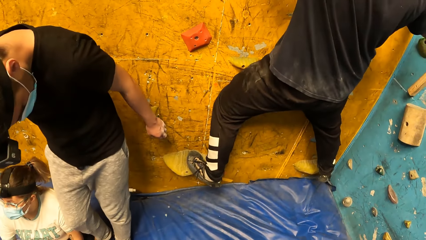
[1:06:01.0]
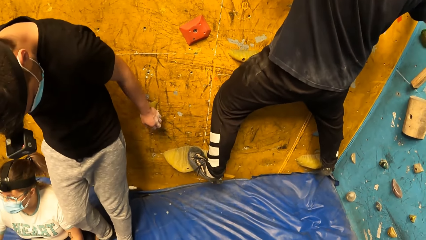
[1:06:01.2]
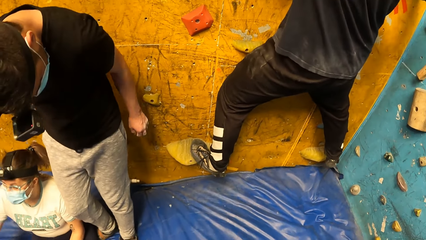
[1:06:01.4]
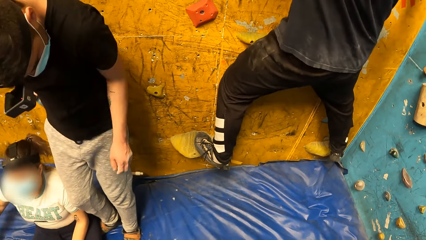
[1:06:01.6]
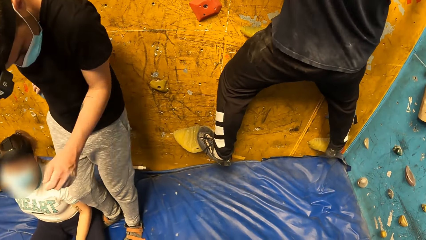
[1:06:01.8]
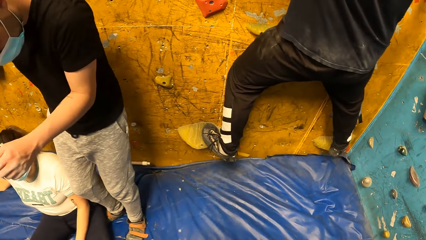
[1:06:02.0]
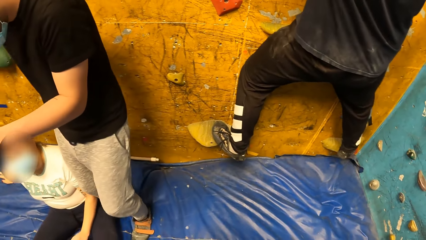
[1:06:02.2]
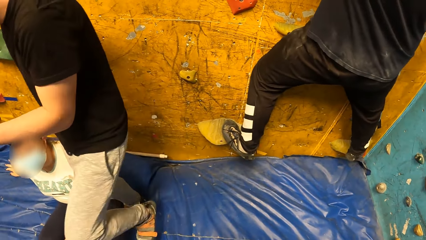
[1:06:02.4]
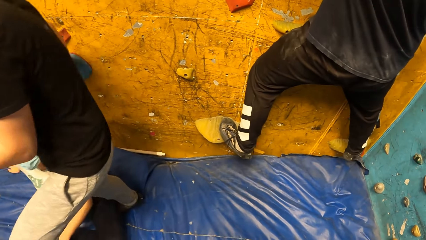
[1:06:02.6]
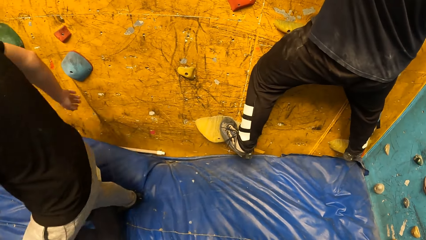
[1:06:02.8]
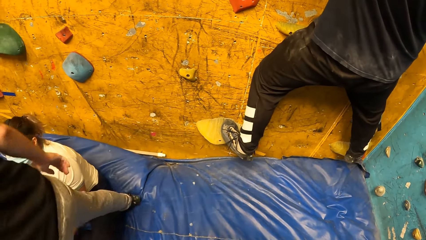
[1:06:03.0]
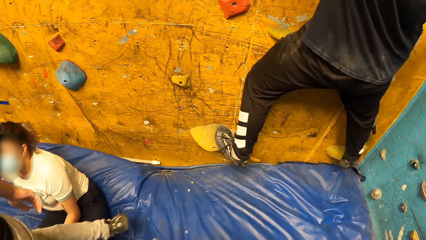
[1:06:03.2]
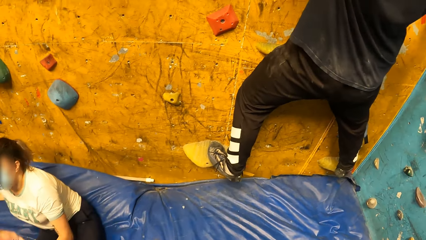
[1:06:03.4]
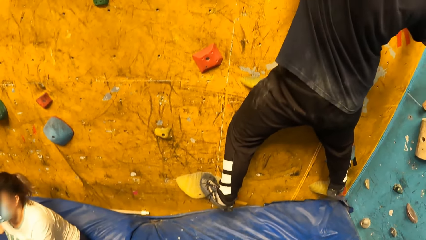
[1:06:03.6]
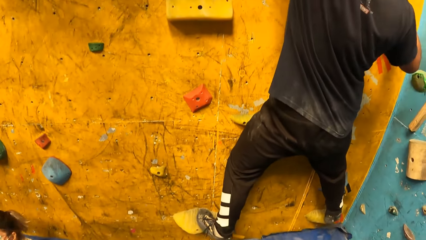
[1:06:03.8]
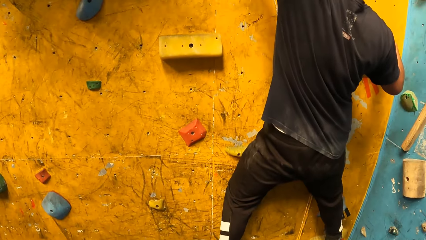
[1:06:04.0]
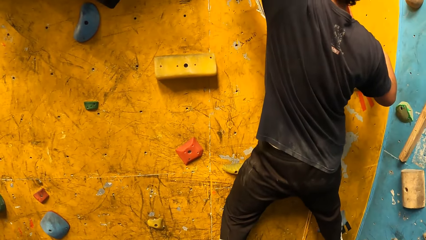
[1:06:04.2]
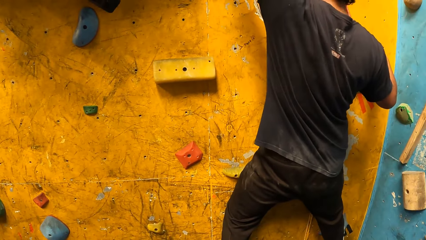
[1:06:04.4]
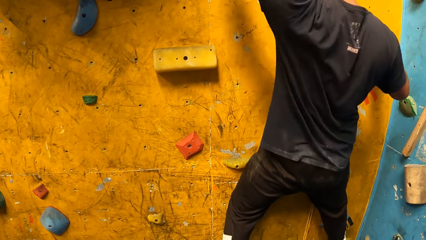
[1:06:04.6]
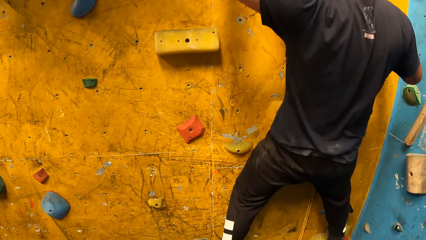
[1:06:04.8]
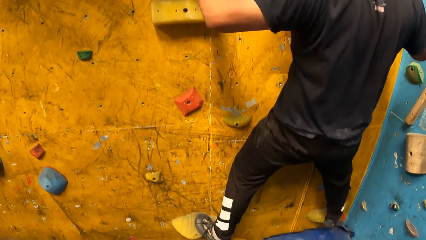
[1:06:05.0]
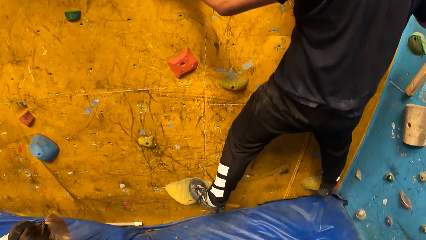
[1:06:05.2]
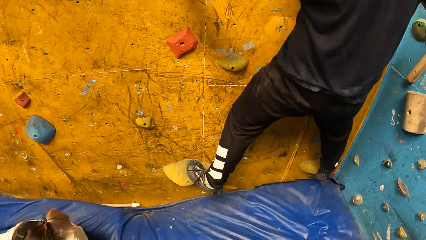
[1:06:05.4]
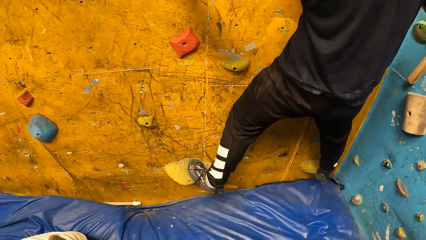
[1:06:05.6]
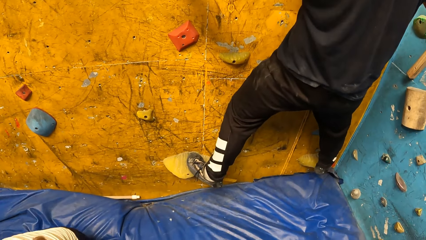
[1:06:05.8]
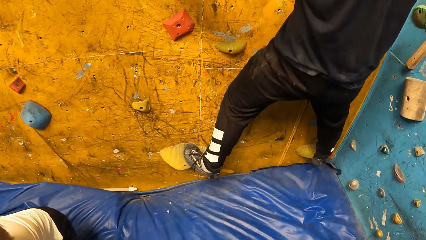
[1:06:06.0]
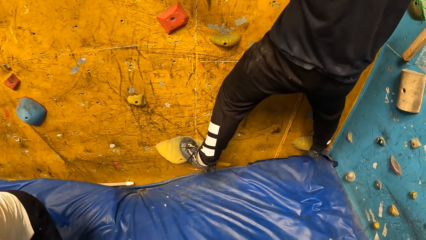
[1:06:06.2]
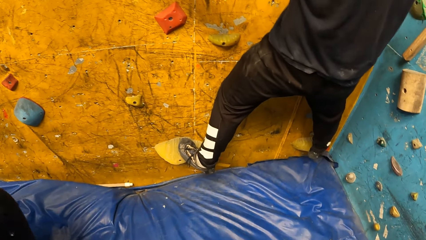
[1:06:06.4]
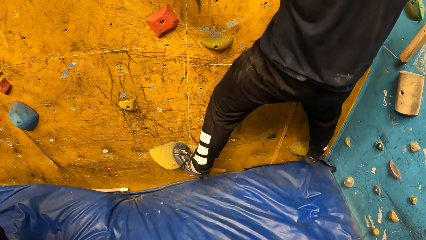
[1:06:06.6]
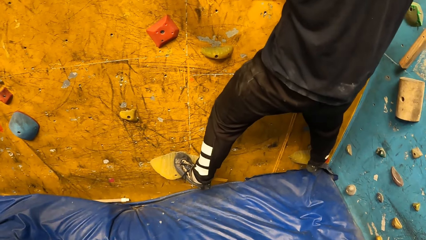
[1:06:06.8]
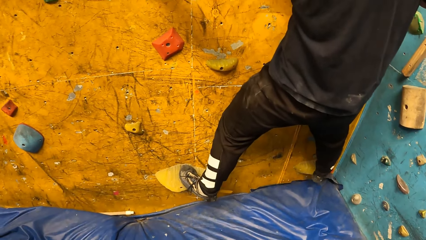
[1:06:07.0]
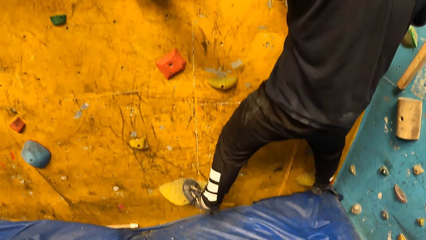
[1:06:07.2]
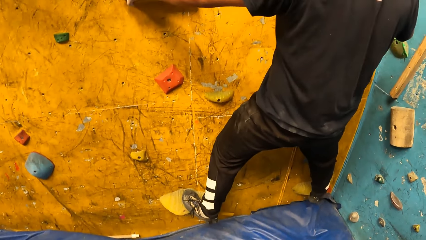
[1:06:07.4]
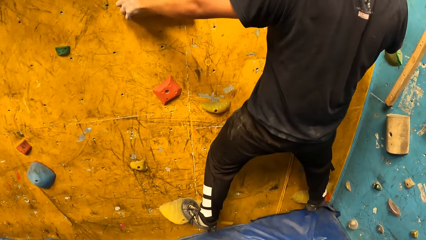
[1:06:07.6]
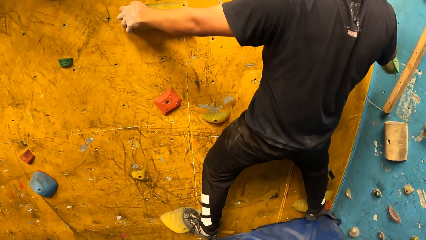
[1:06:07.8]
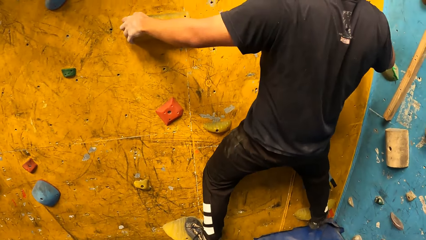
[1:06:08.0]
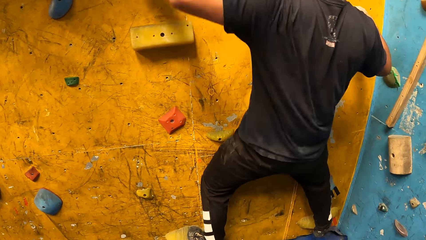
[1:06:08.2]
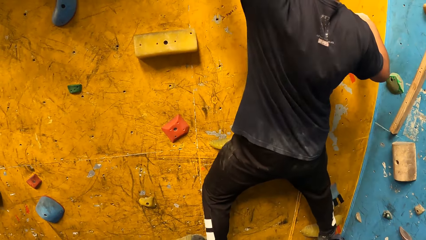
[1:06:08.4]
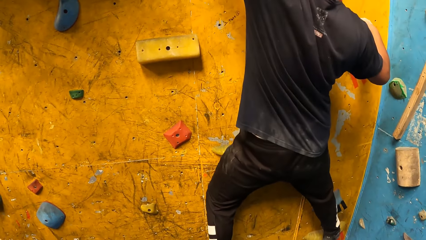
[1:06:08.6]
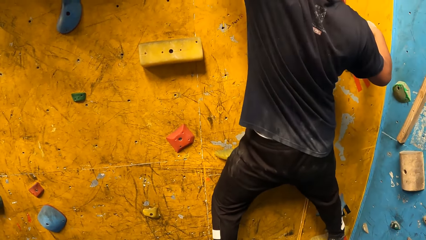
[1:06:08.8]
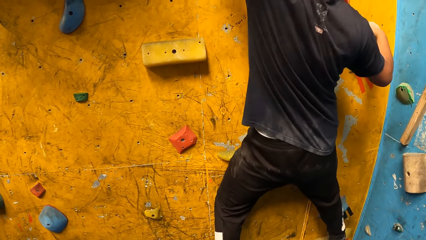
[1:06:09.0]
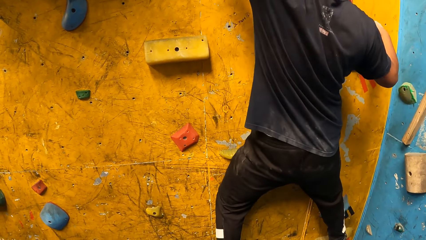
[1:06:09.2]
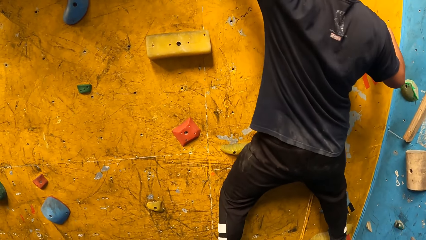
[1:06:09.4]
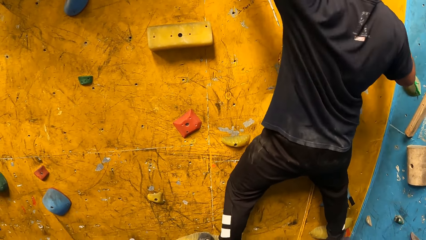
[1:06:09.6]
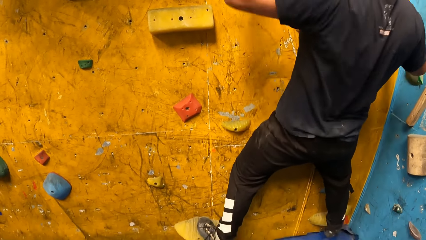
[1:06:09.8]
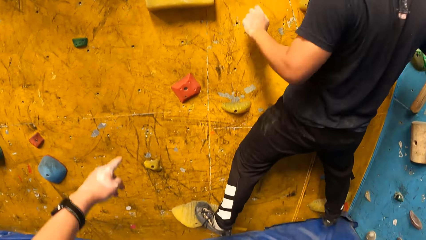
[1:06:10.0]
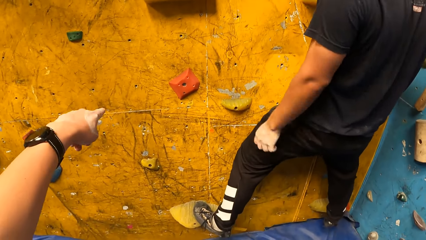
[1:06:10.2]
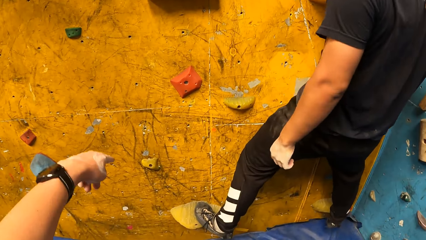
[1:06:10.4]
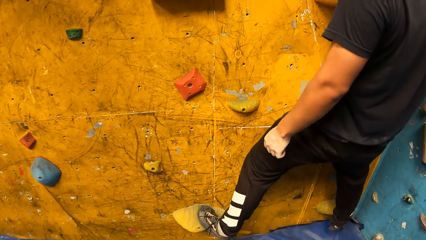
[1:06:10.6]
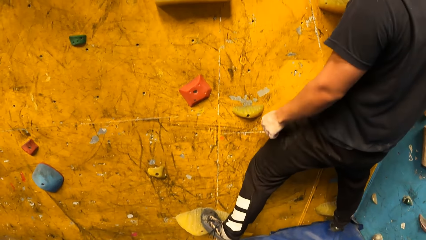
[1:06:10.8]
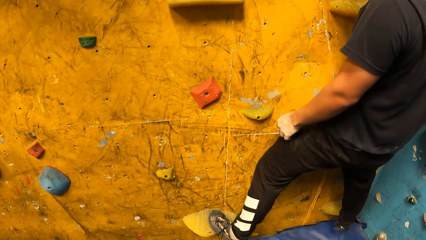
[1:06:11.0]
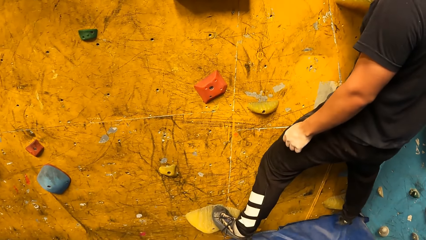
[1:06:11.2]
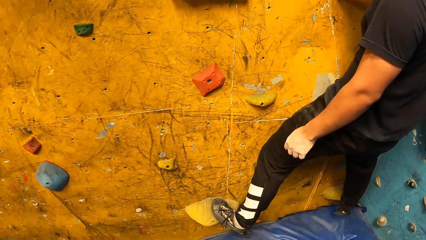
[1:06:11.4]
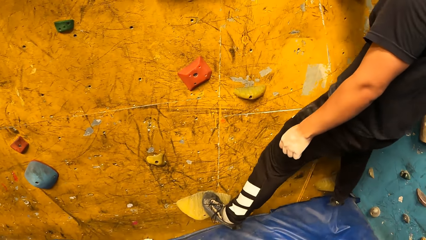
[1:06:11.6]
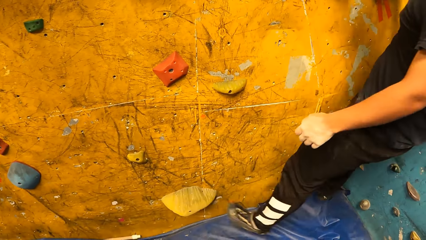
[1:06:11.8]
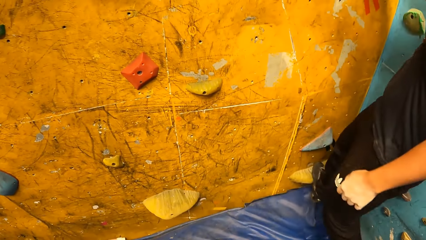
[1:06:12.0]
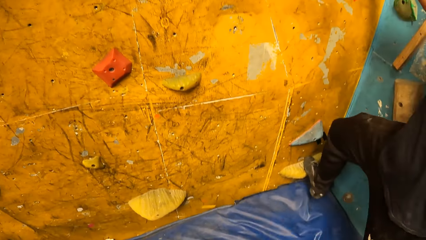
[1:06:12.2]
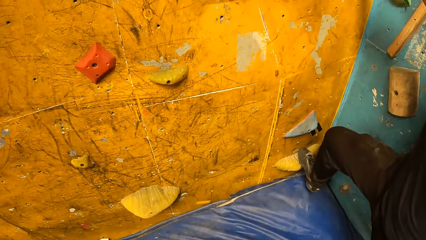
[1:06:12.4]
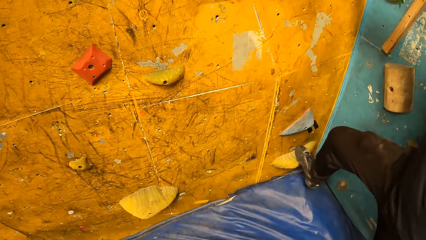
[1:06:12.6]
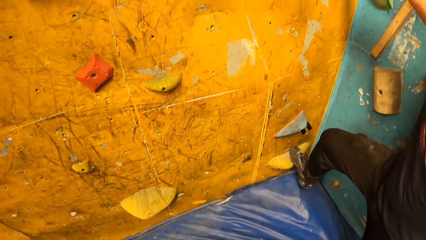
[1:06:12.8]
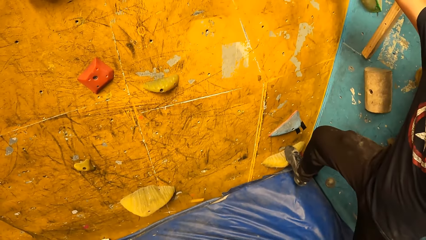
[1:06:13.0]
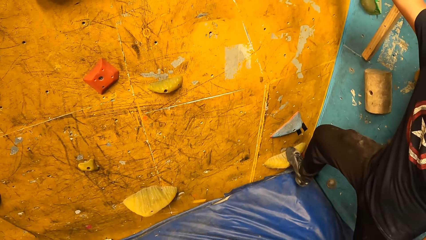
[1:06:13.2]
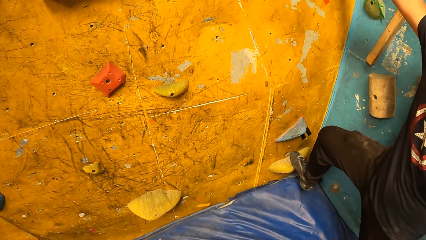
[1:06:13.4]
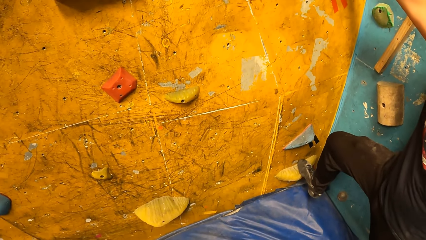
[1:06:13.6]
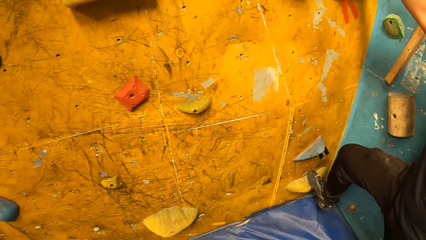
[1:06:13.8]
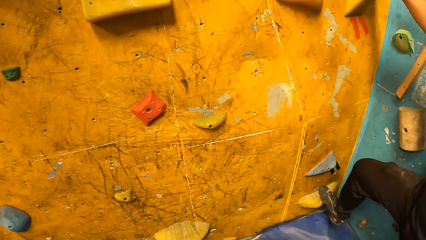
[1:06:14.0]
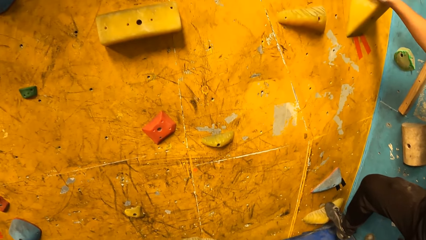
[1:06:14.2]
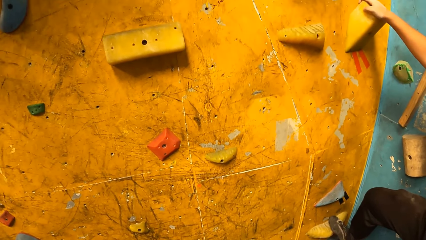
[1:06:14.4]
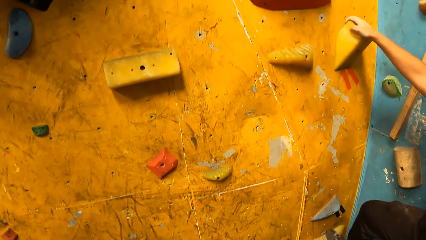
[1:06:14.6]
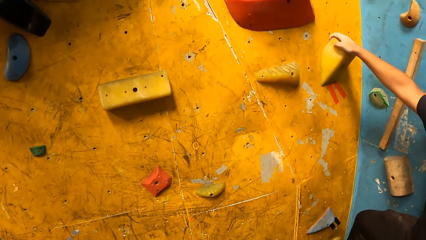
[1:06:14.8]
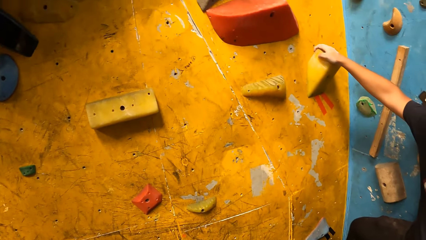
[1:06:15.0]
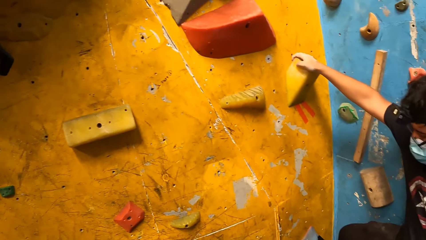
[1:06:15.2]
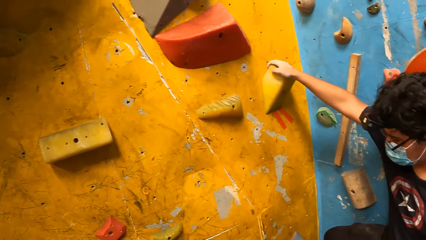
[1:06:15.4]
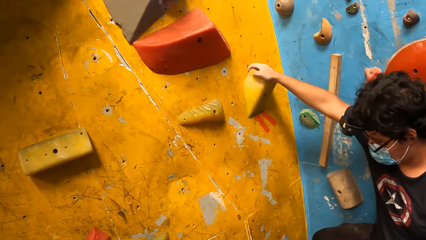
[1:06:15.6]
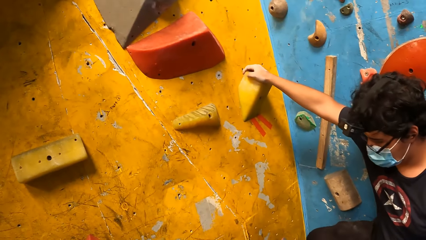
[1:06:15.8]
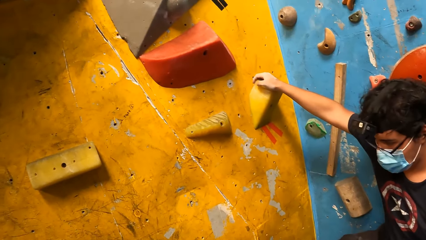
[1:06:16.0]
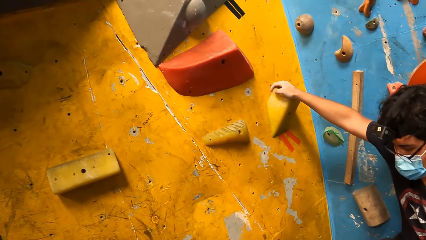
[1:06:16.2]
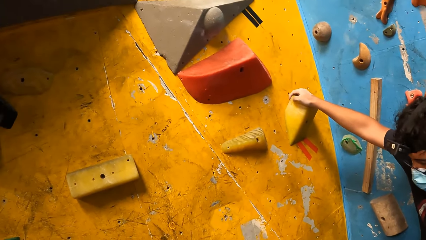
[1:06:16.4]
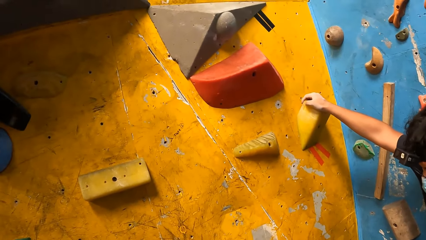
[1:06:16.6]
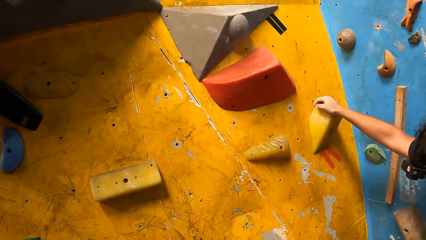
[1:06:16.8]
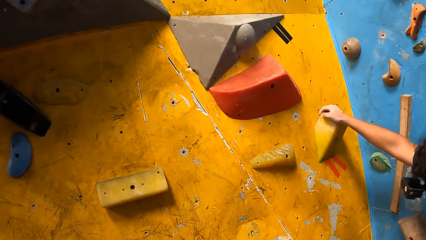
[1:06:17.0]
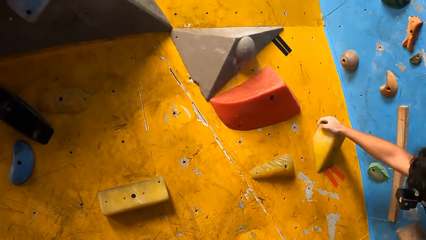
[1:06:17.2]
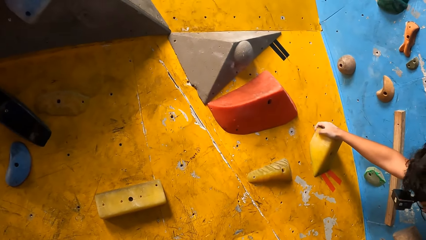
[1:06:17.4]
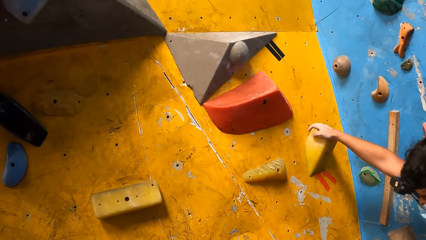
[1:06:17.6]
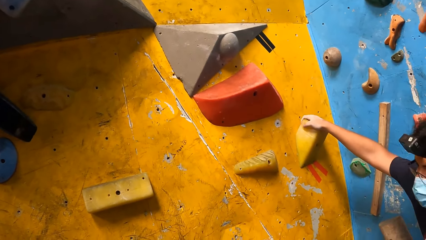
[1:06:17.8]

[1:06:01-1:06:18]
The man drops from the climbing wall.
